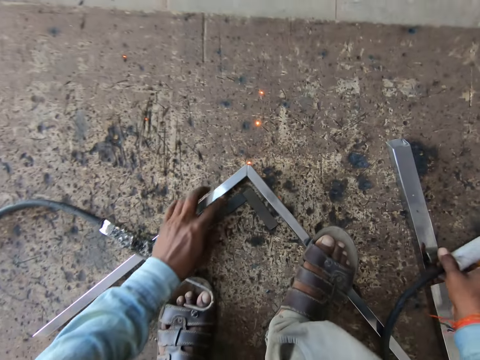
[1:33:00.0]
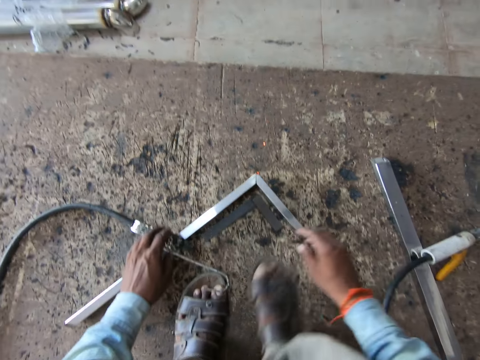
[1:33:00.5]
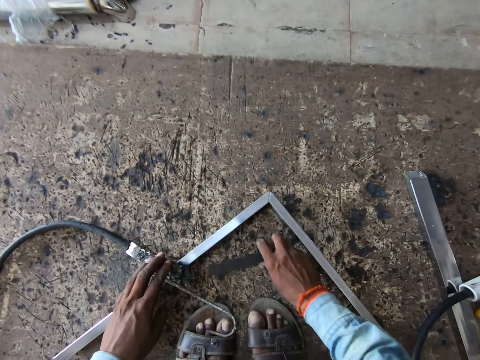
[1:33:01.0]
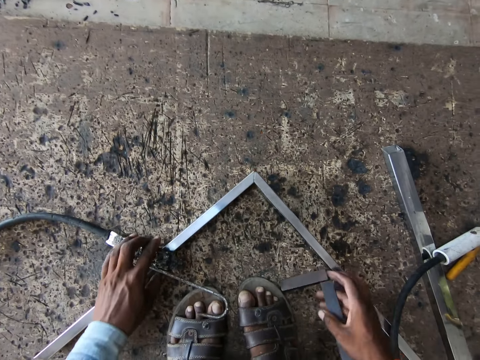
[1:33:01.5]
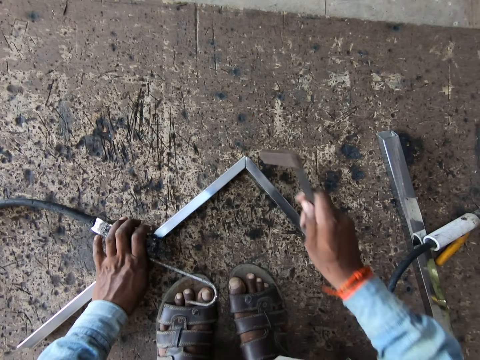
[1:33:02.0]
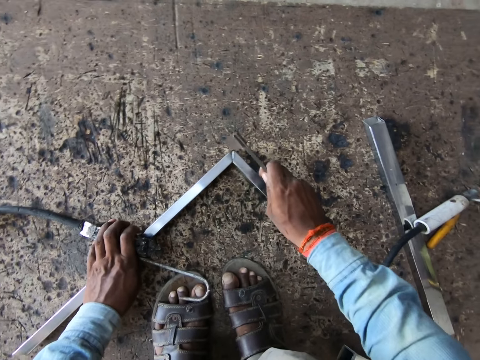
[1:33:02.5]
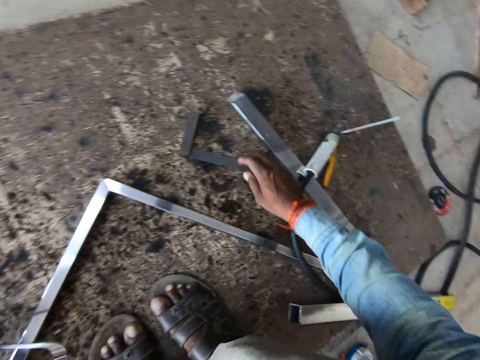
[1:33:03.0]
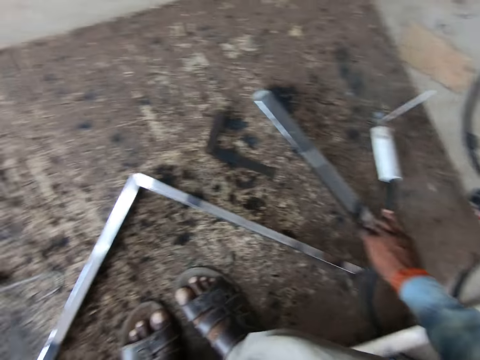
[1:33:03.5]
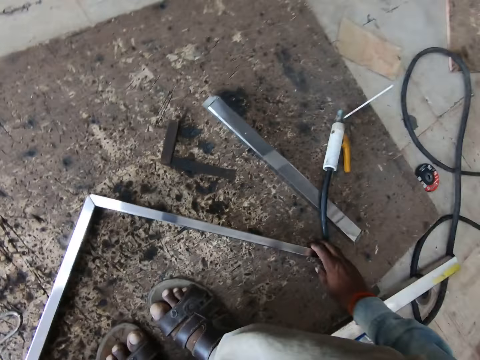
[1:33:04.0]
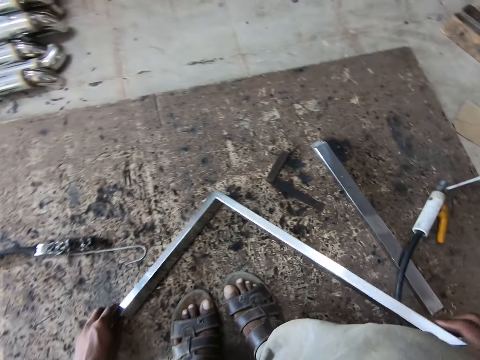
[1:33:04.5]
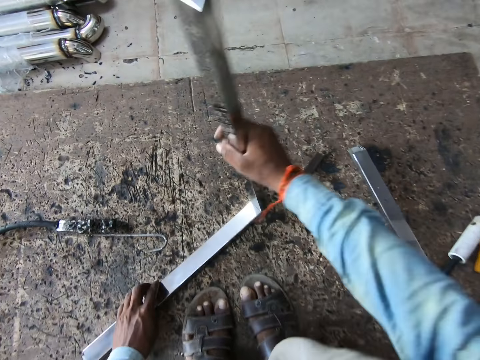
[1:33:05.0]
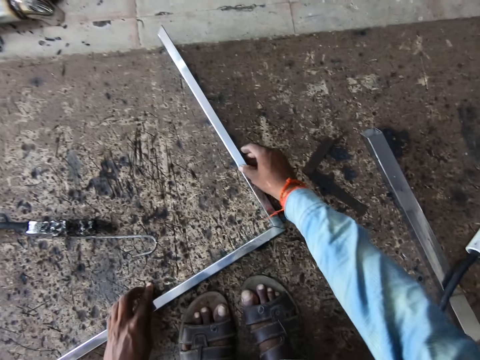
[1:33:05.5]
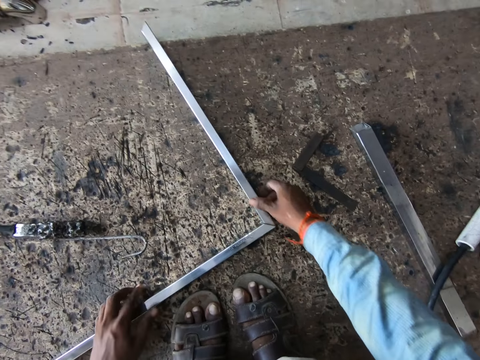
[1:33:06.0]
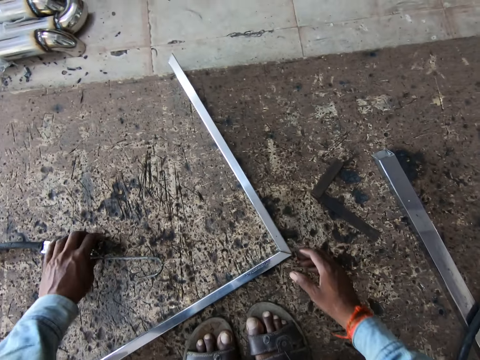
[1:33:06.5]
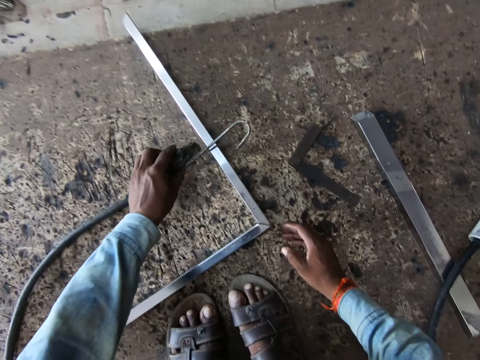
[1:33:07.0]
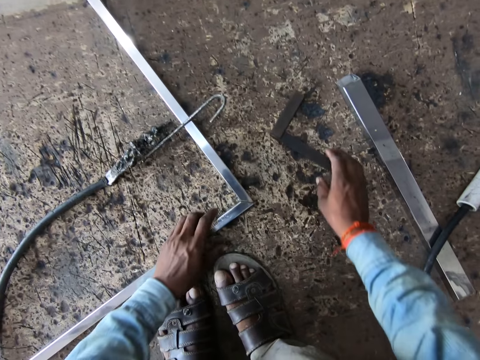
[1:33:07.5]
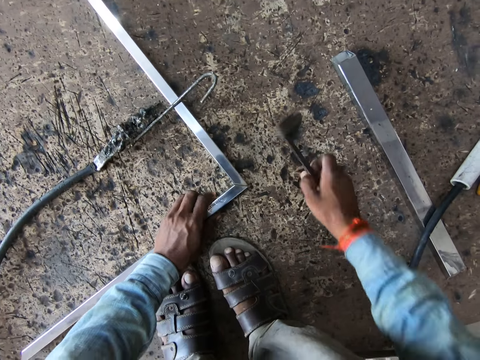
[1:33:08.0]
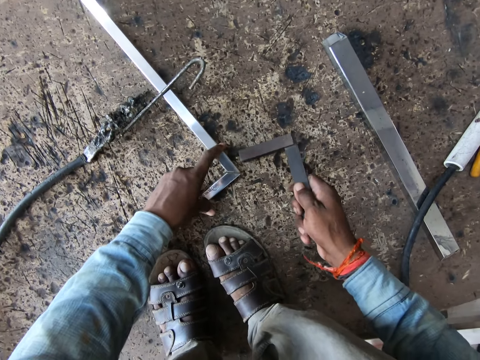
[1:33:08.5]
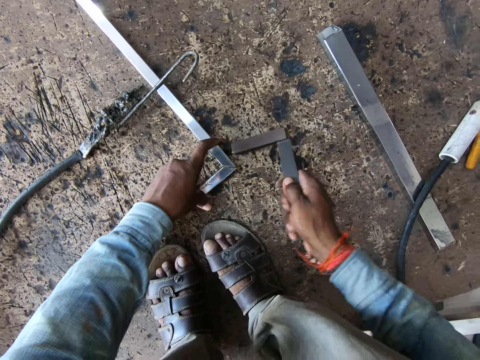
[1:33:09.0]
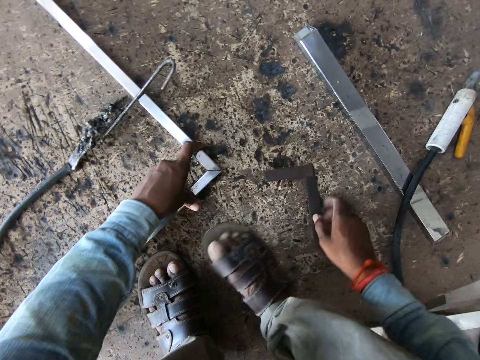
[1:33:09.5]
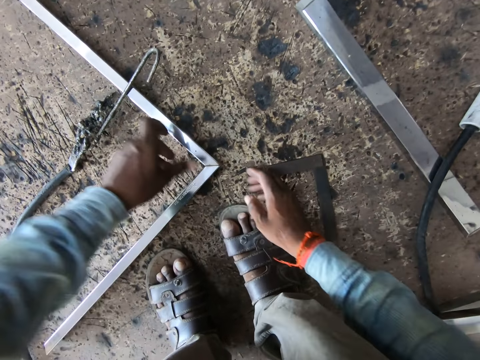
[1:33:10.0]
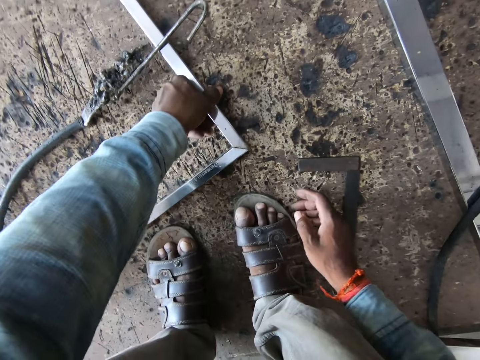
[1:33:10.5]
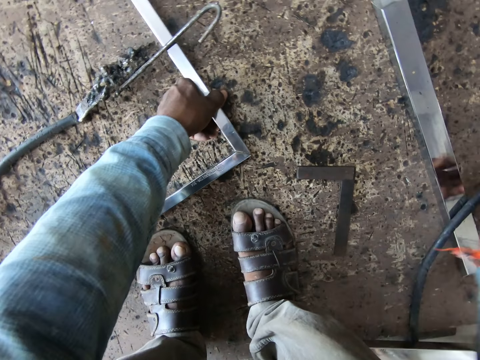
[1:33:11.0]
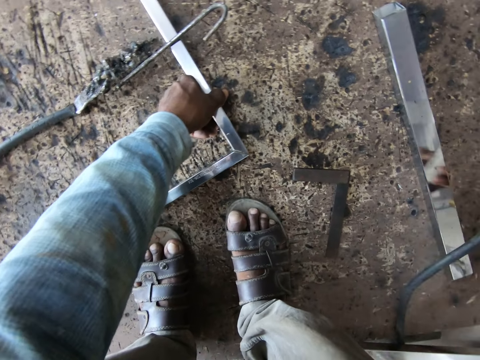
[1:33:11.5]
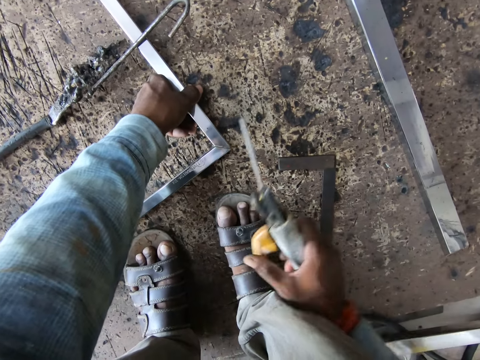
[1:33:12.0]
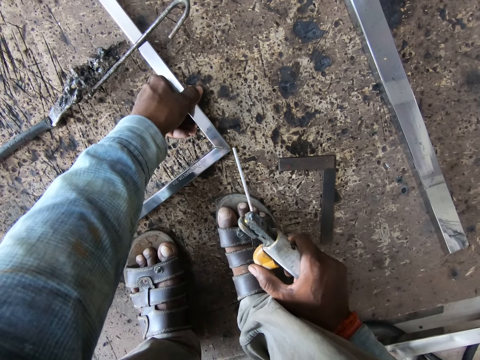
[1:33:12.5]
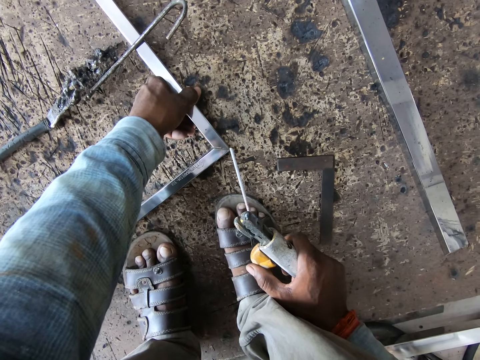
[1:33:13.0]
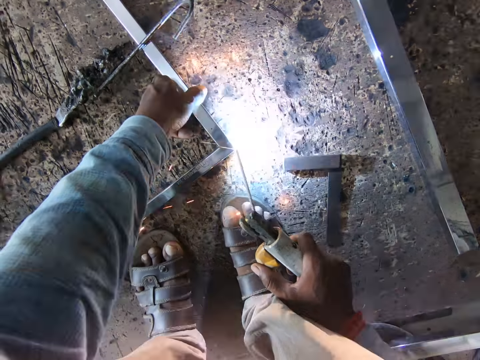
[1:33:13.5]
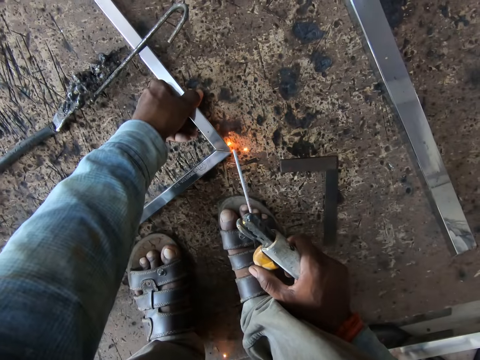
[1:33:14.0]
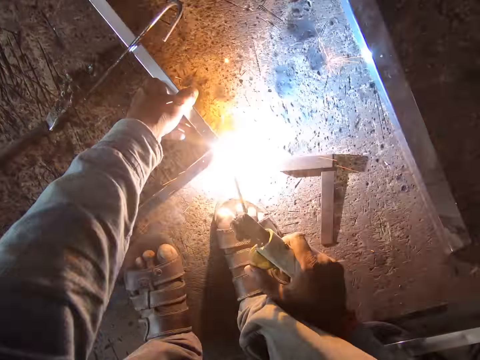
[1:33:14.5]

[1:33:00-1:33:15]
The camera wearer drops the welding torch and the welding earth clamp on the rug with his right hand. He picks up the angle ruler from the rug with his right hand. He hits the balusters with the angle ruler in his right hand. He picks up the hook from the baluster with his left hand. He drops the angle ruler on the rug with his right hand. He drops the hook on the rug with his left hand. He picks up the balusters from the rug with both hands. He drops the balusters on the rug with both hands. He picks up the hook from the rug with his left hand. He drops the hook on the baluster with his left hand. He picks up the angle ruler from the rug with his right hand. He hits the balusters with the angle ruler in his right hand. He drops the angle ruler on the rug with his right hand. He picks up the welding torch on the welding earth clamp from the ground with his right hand. He welds the balusters with the welding torch on the welding earth clamp in his right hand.

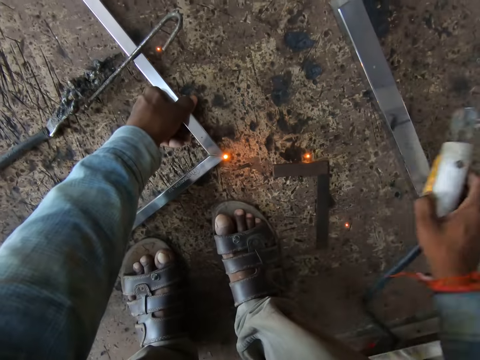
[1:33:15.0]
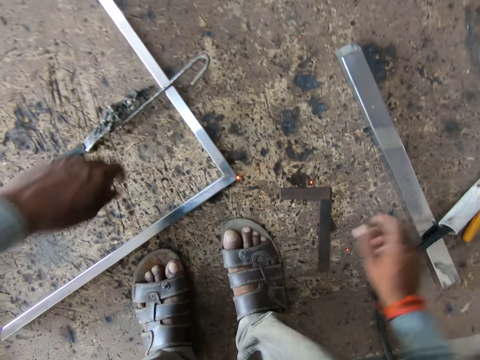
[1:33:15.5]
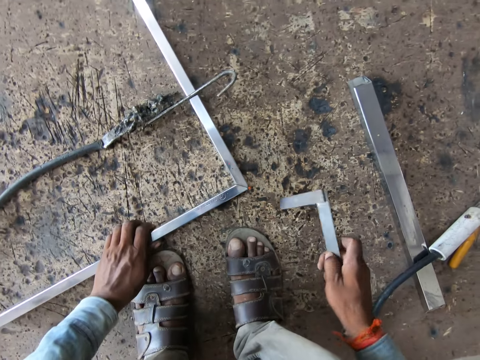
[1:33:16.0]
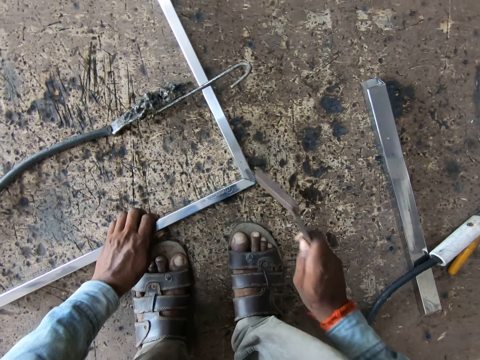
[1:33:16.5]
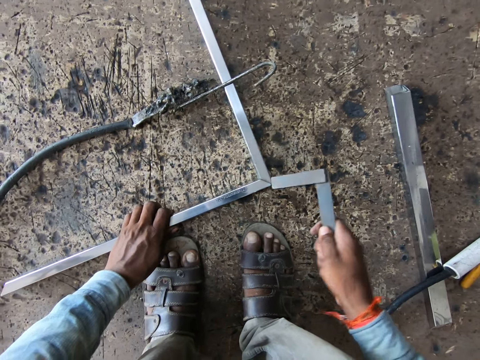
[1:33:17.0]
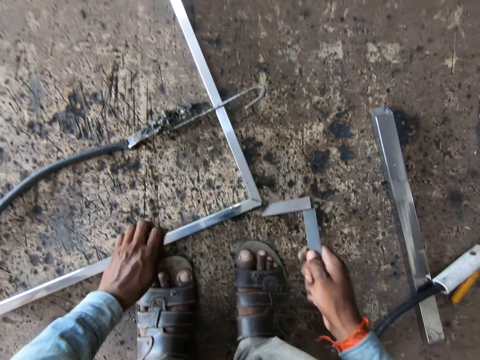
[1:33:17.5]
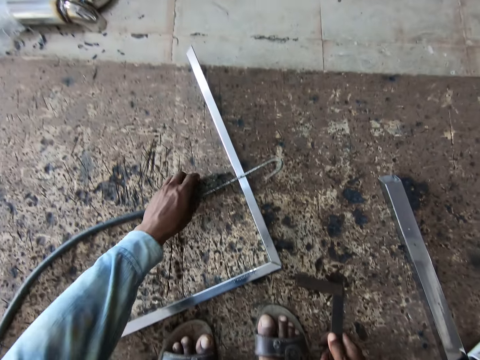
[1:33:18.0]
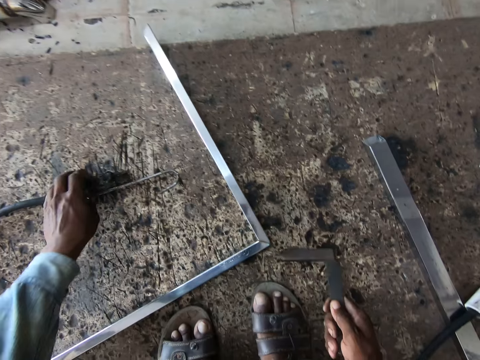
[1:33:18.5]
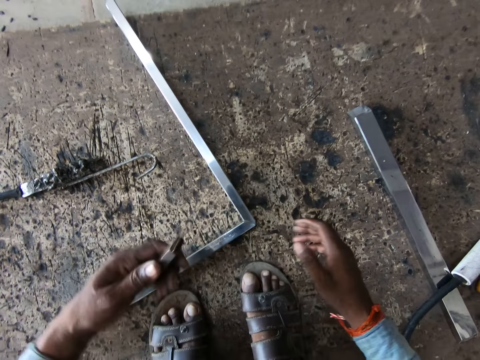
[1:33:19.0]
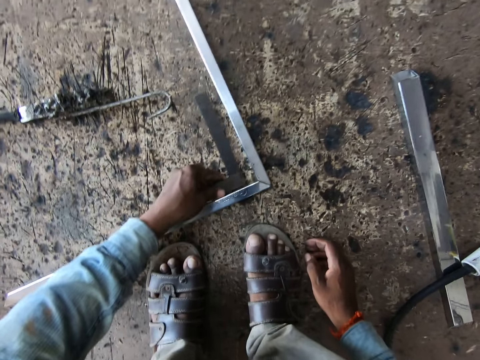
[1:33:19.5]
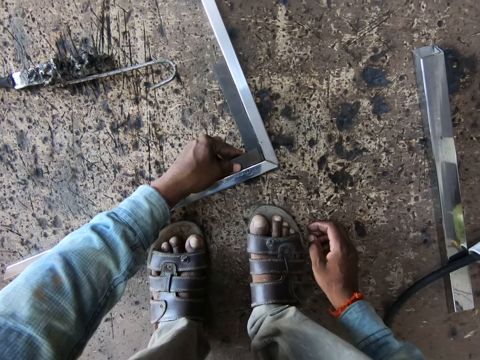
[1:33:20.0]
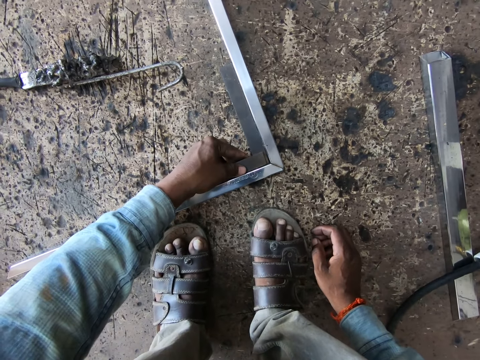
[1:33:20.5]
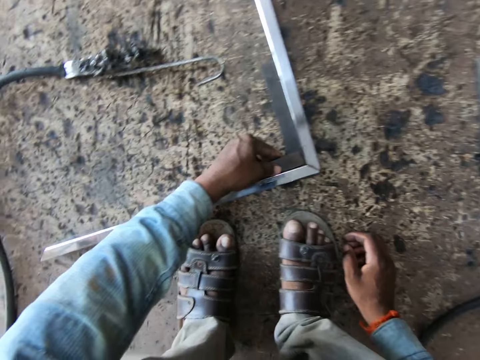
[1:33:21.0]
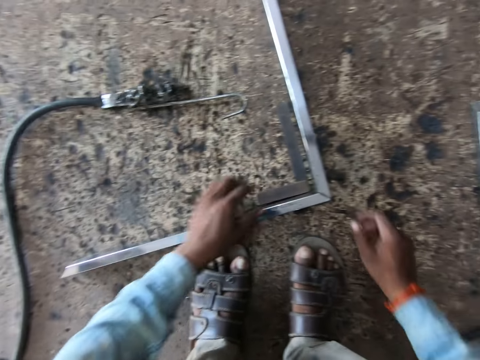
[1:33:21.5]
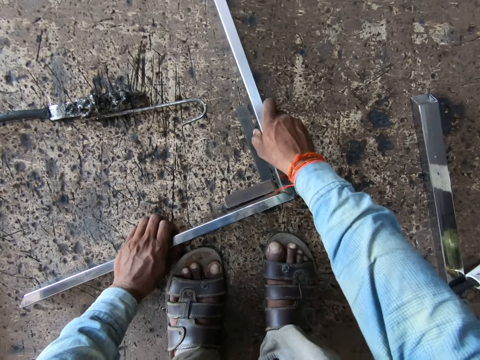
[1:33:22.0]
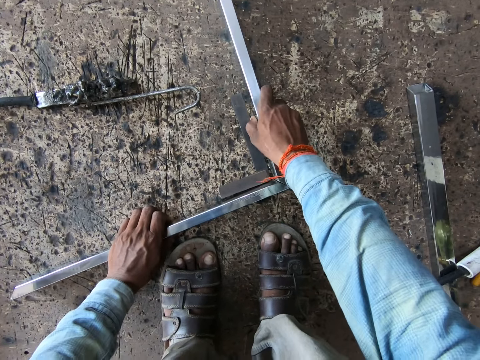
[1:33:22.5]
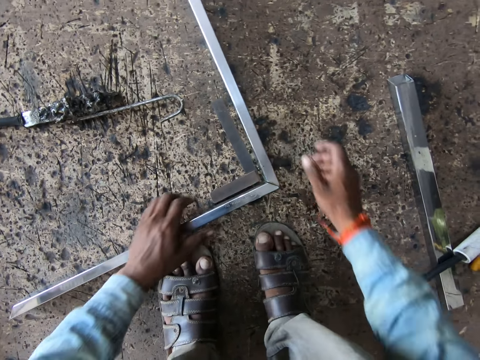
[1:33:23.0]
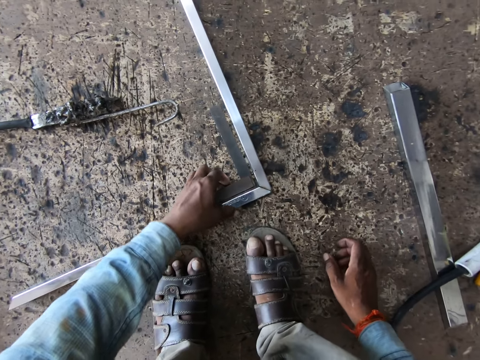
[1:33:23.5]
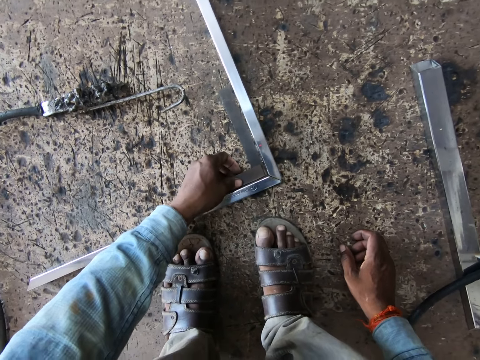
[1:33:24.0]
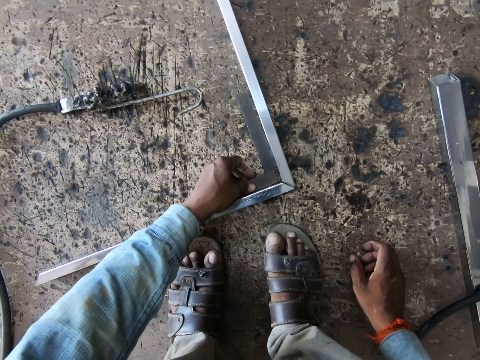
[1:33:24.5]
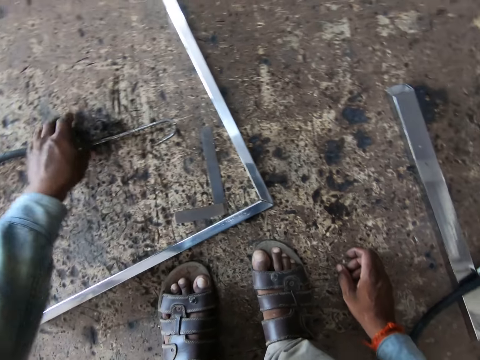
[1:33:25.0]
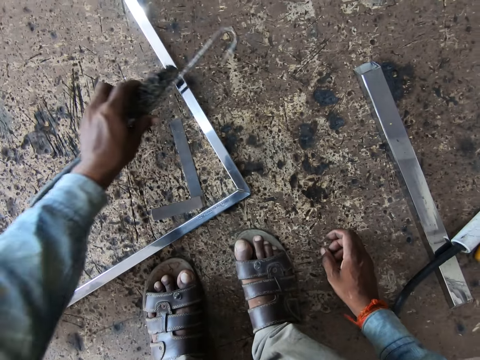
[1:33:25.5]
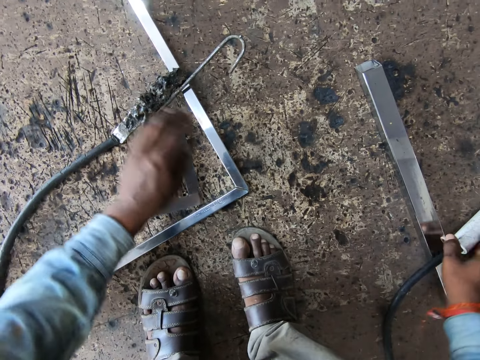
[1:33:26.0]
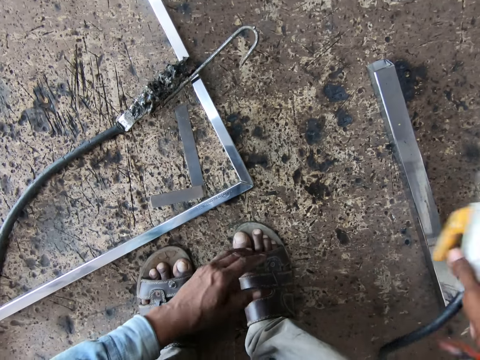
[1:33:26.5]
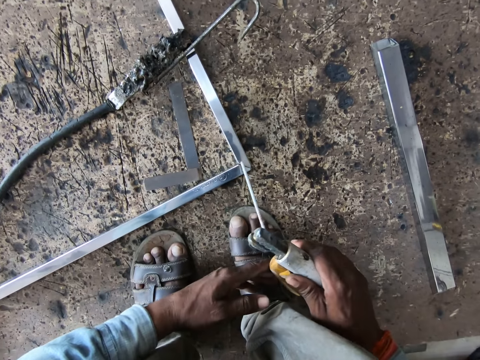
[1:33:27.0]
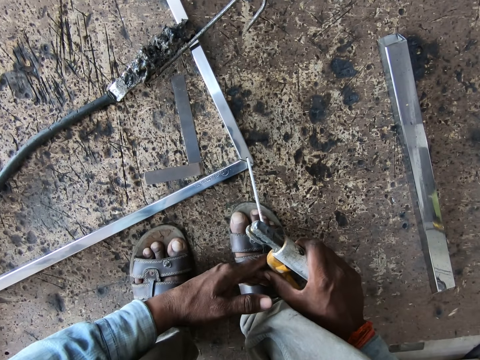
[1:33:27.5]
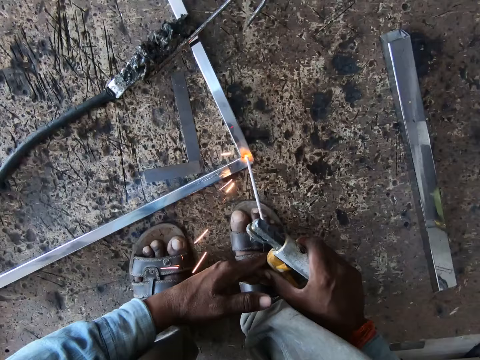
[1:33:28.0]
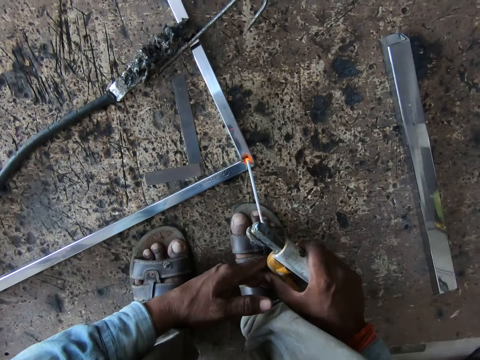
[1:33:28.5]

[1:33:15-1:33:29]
The camera wearer drops the welding torch and the welding earth clamp on the rug with his right hand. He picks up the angle ruler or metal ruler from the rug with his right hand. He hits the balusters with the angle ruler in his right hand. He drops the angle ruler on the rug with his right hand. He picks up the hook from the baluster with his left hand. He drops the hook on the rug with his left hand. He picks up the angle ruler from the rug with his right hand. He passes the angle ruler from his right hand to his left hand. He measures the balusters with the angle ruler in his left hand. He puts the metal ruler between the metals. He drops the angle ruler on the rug with his left hand. He adjusts the balusters with both hands. He picks up the angle ruler from the rug with his left hand. He measures the balusters with the angle ruler in his left hand. He drops the angle ruler on the rug with his left hand. He picks up the hook from the rug with his left hand. He drops the hook on the baluster with his left hand. He picks up the welding torch on the welding earth clamp from the ground with his right hand. He welds the balusters with the welding torch on the welding earth clamp in his right hand.
